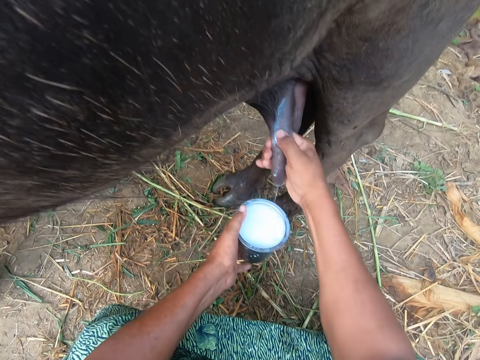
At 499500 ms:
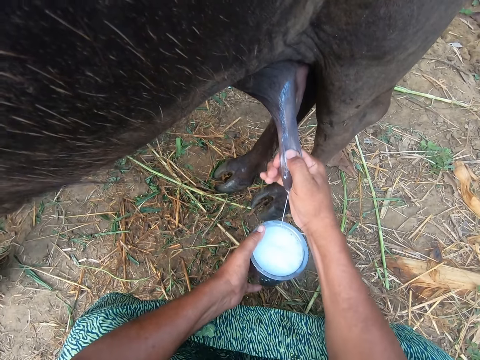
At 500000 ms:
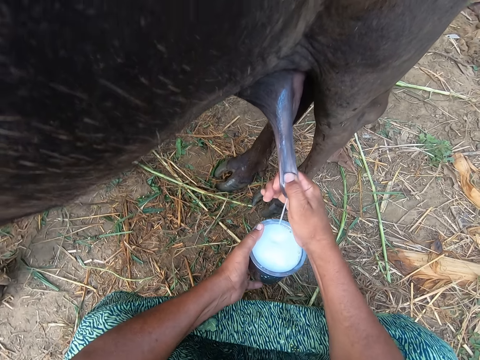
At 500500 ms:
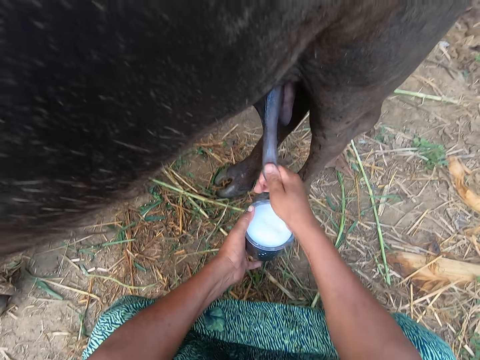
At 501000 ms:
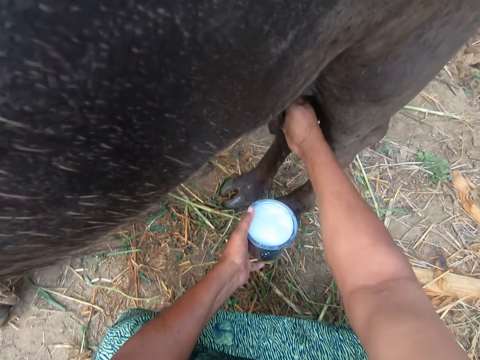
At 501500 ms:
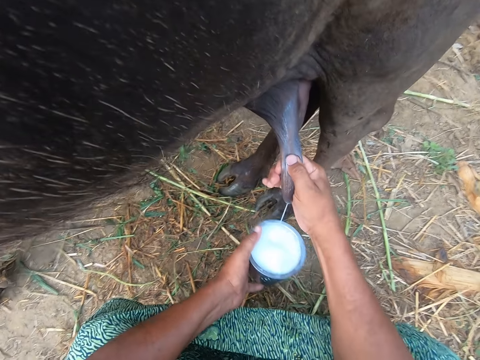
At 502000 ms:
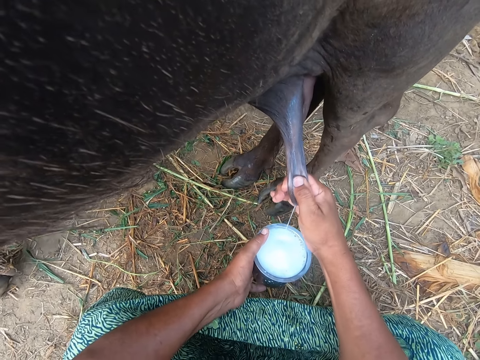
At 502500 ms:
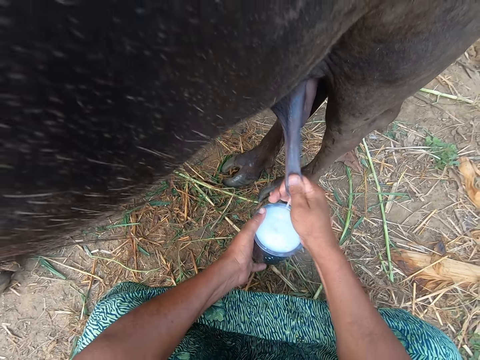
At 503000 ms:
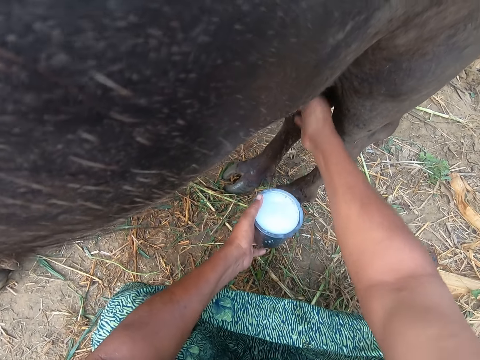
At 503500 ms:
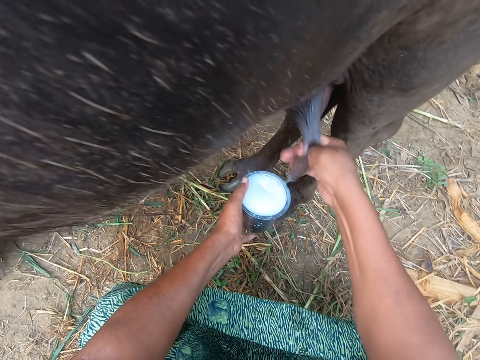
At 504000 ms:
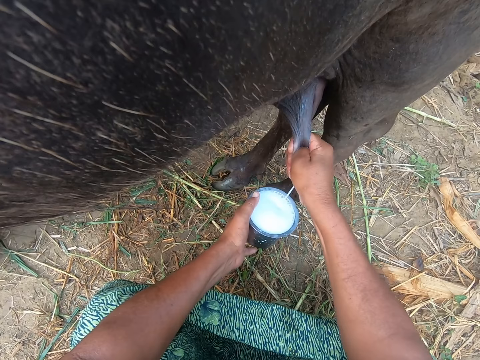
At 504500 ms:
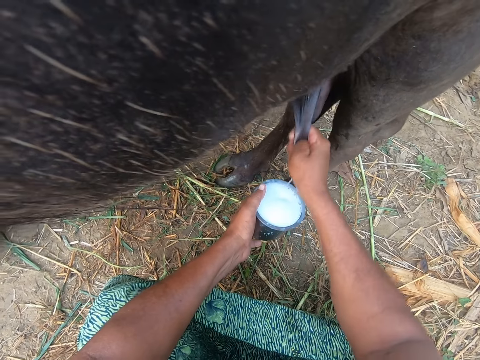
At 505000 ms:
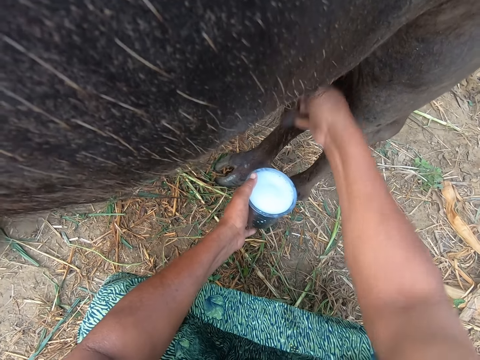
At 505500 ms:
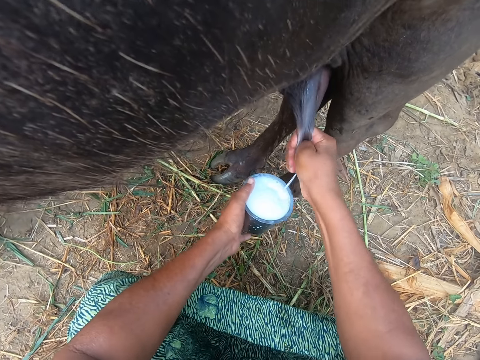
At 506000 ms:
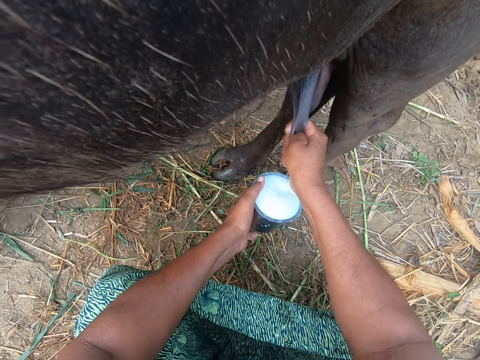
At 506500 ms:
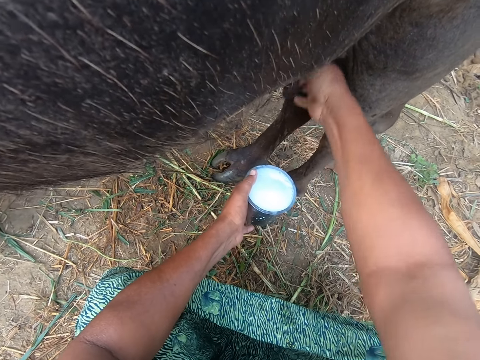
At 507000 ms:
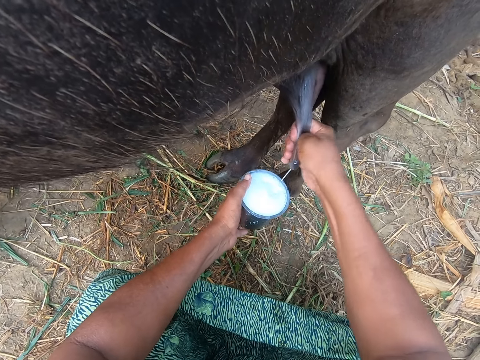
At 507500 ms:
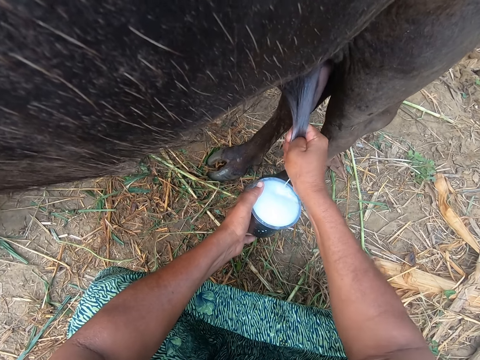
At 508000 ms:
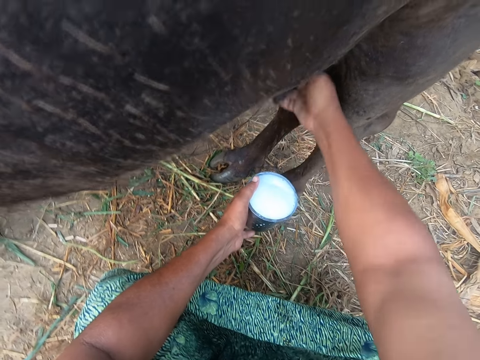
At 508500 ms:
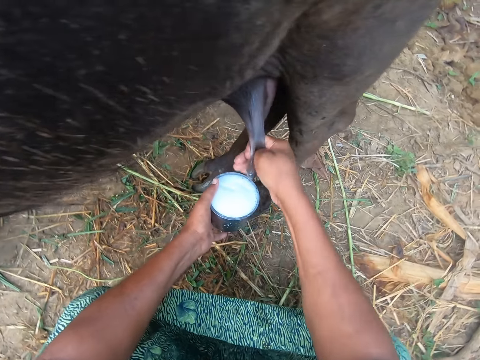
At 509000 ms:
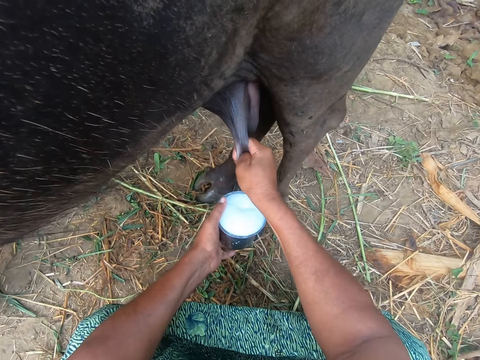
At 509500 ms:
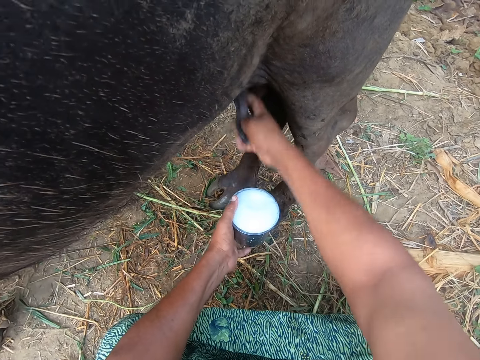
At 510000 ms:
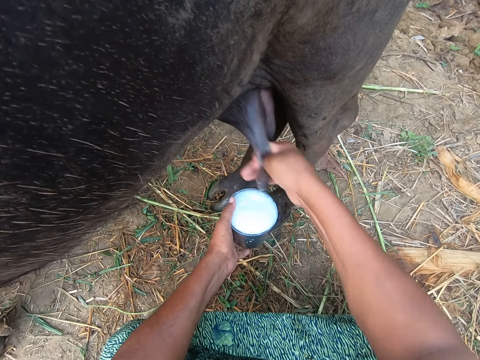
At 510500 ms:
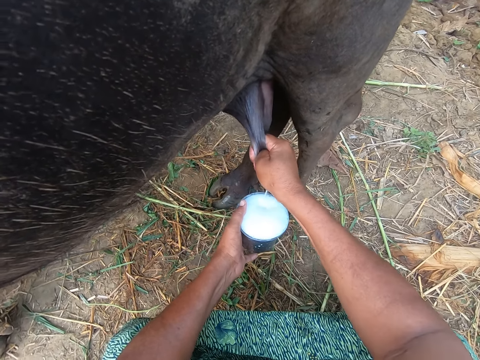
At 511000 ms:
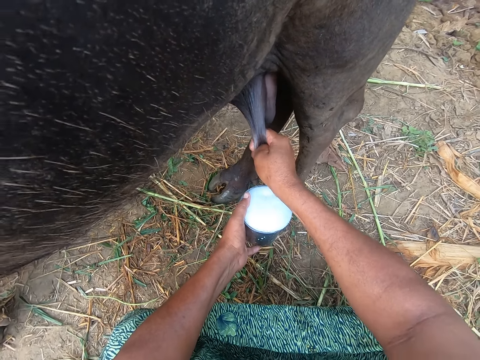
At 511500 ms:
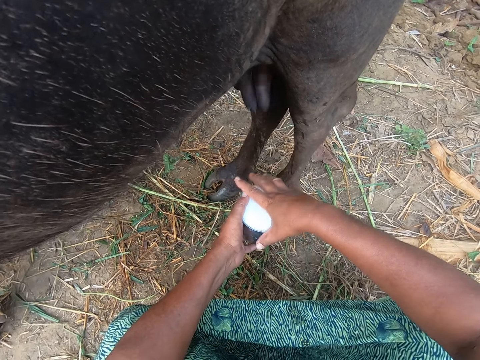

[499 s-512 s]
The camera wearer swings the right hand.

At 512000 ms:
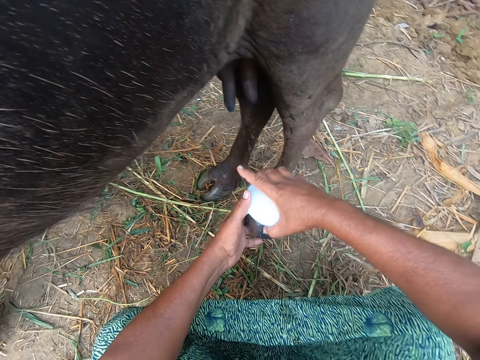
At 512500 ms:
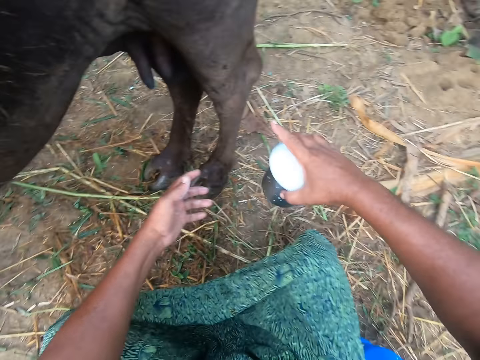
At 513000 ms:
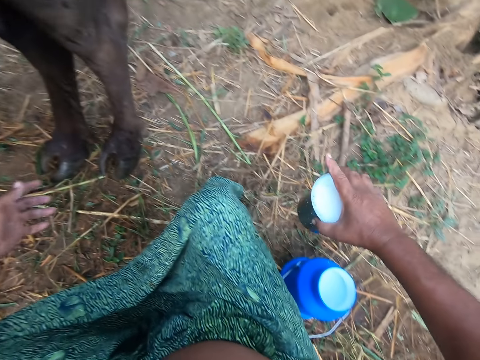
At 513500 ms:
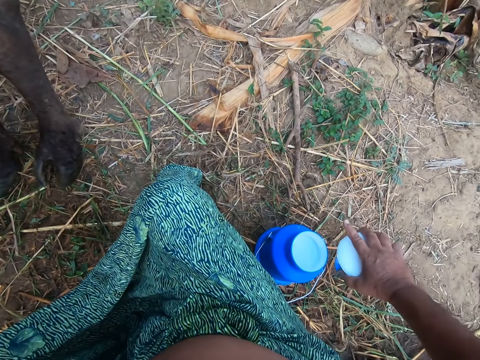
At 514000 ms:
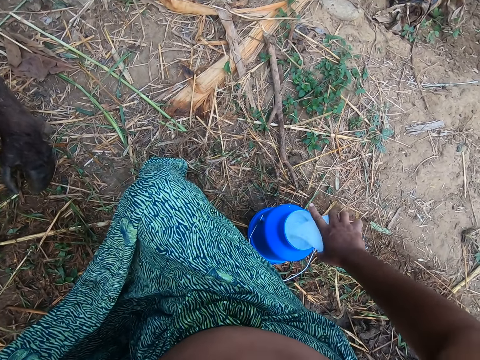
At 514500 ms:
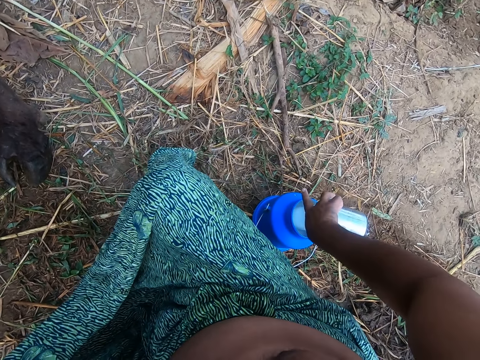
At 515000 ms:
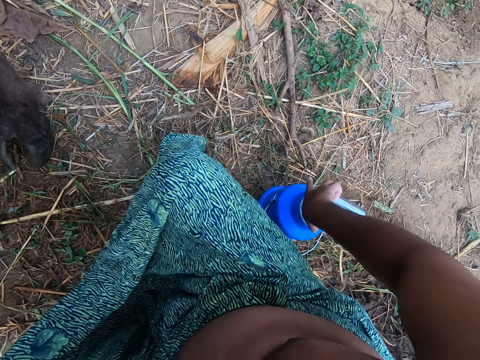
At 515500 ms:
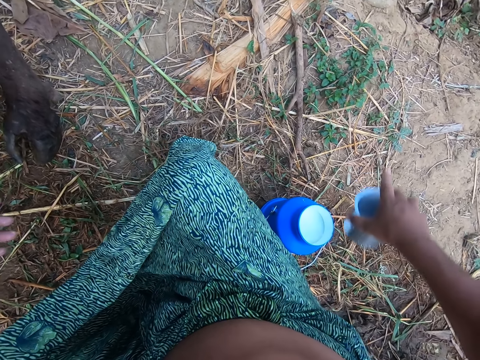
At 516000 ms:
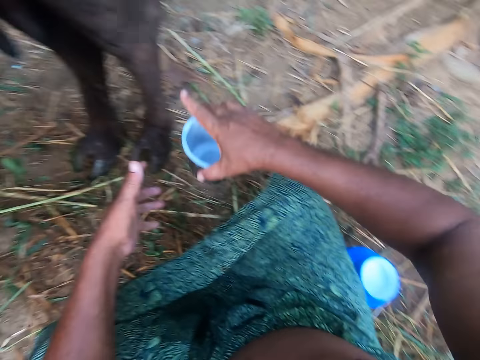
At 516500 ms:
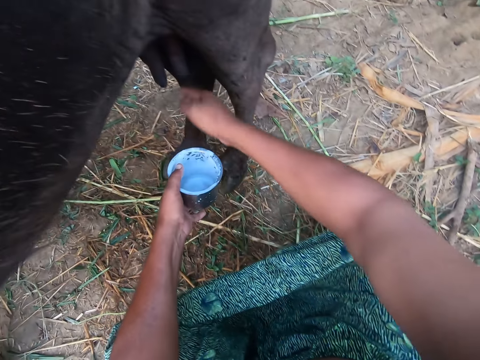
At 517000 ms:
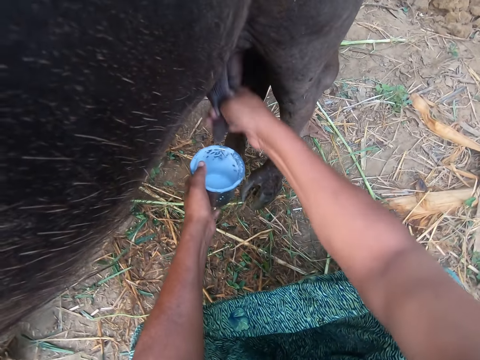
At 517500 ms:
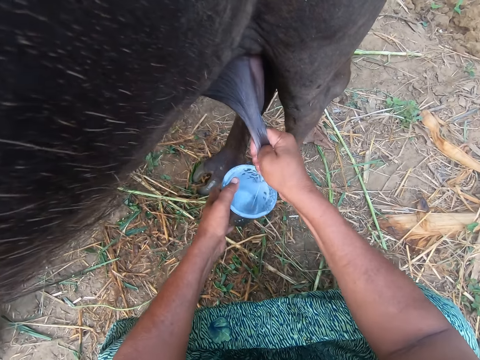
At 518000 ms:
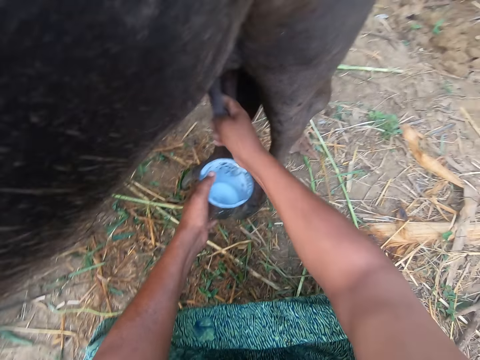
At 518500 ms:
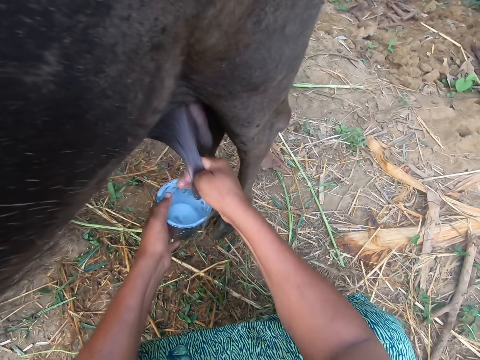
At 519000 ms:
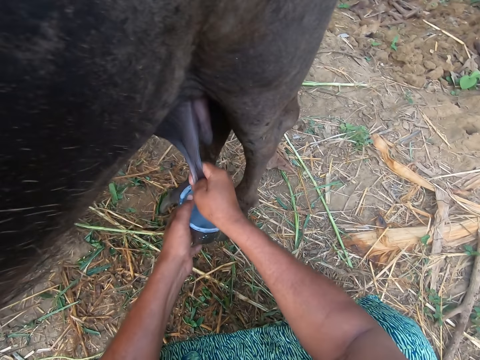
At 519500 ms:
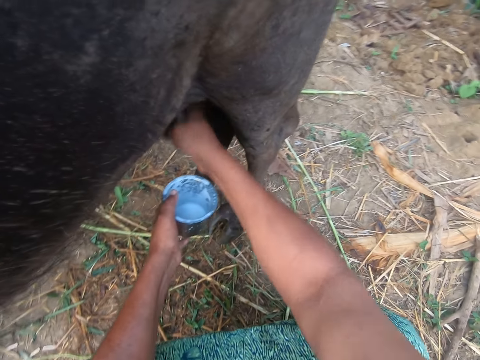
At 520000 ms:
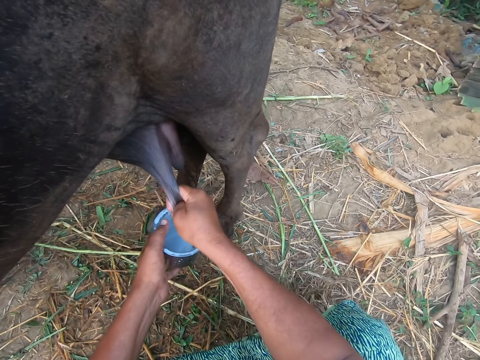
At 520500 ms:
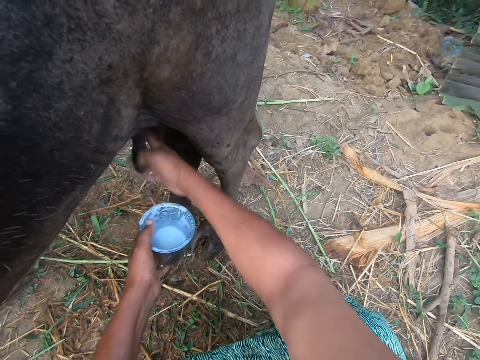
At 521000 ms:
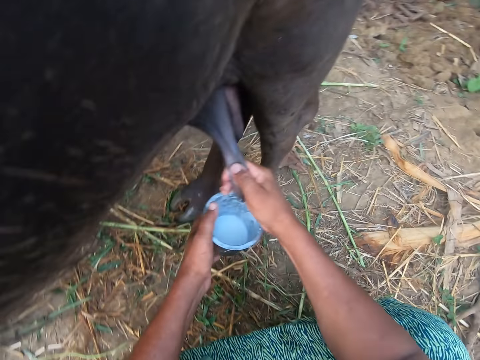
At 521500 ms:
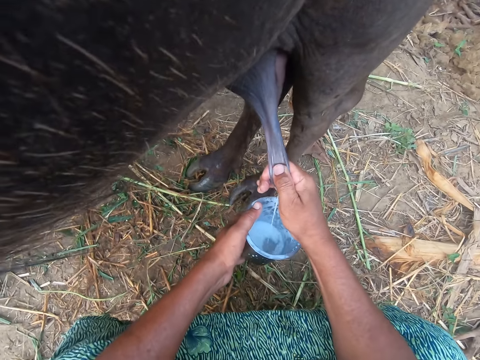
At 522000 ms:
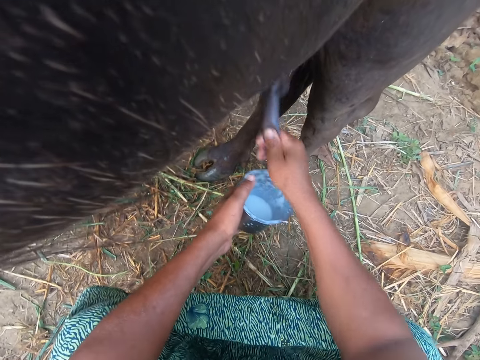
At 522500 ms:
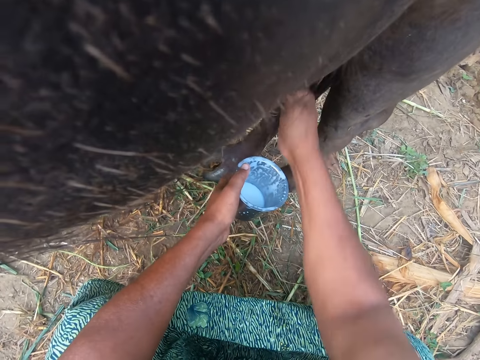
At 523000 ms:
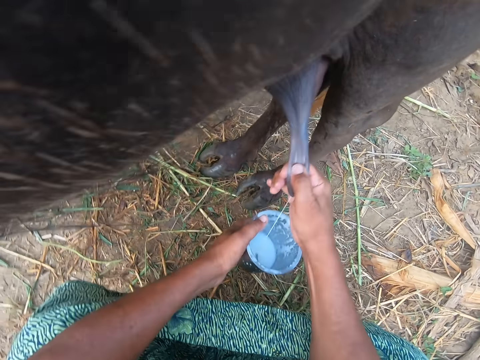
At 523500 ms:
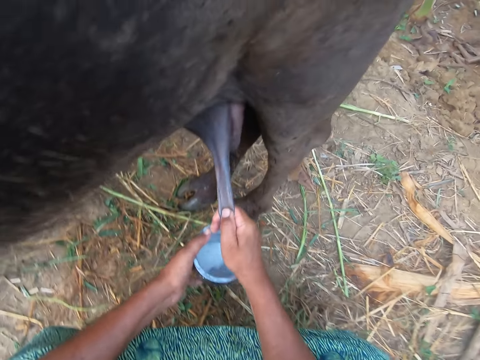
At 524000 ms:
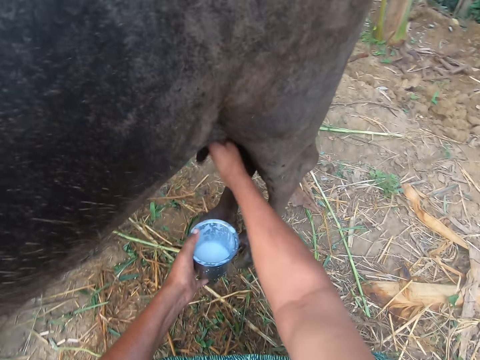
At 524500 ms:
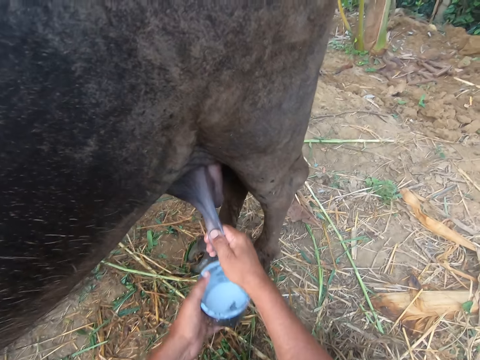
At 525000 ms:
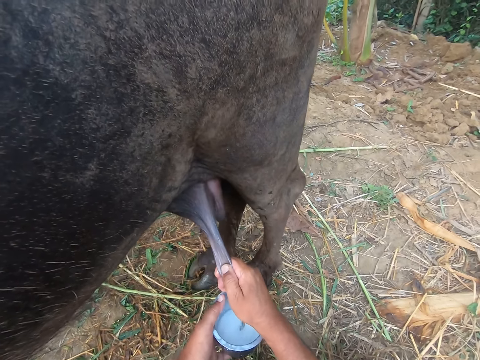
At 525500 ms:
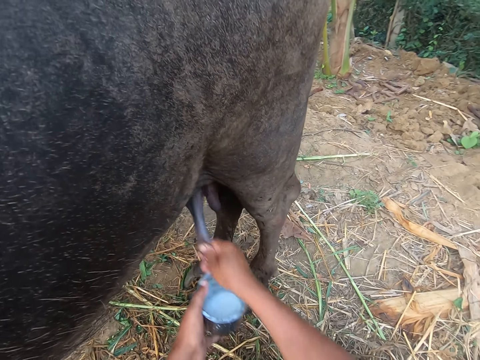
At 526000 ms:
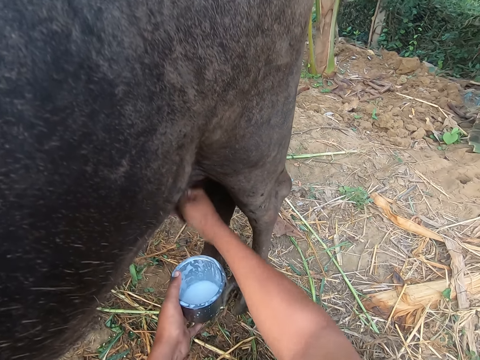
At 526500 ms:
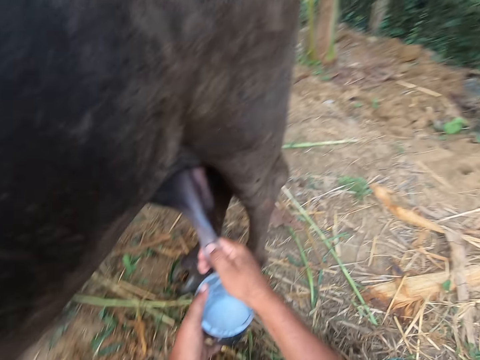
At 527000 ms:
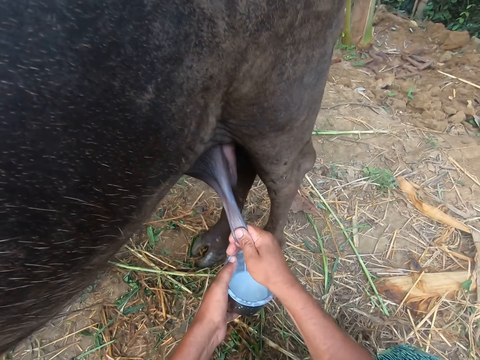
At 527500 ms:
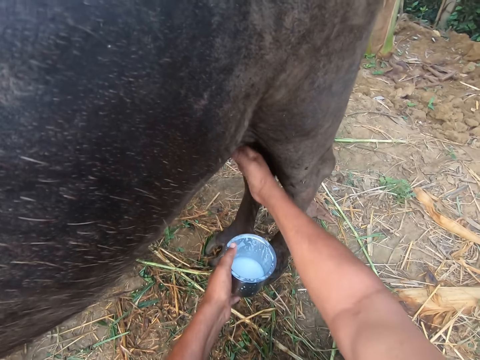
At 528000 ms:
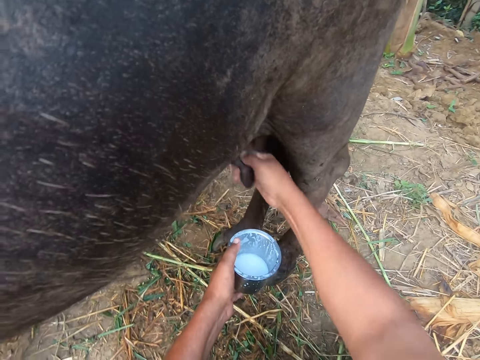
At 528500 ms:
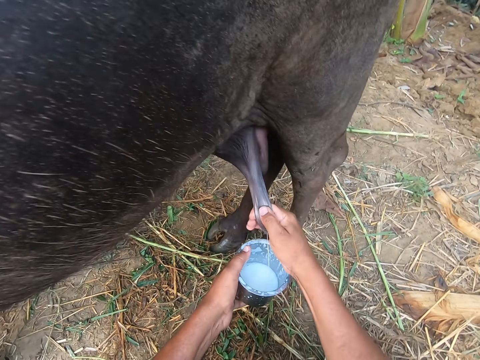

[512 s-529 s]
The camera wearer holds the tin with the right hand, removes the left hand from the tin, and swings the right hand. He pours the milk from the cup into the plastic container on the floor. He swings the right hand. He passes the milk cup from his right hand to his left hand. He swings the right hand, holds the cow breast, and milks the cow. He swings the left hand.
